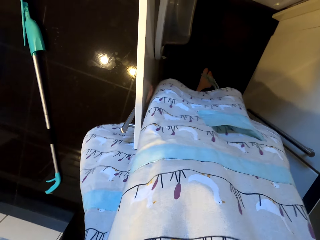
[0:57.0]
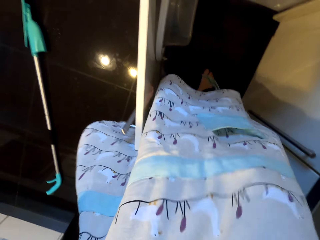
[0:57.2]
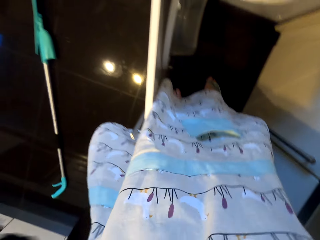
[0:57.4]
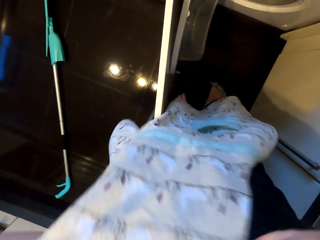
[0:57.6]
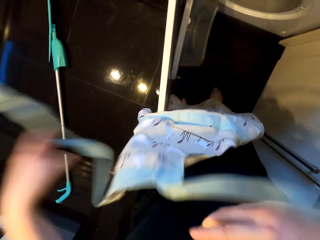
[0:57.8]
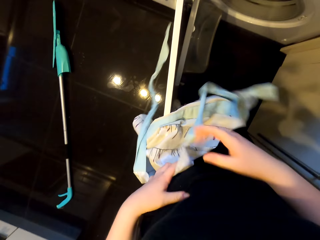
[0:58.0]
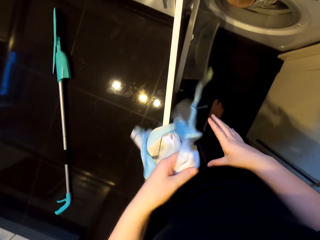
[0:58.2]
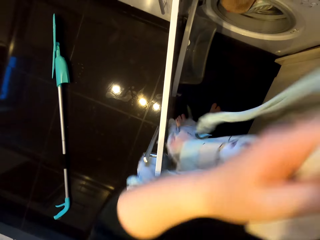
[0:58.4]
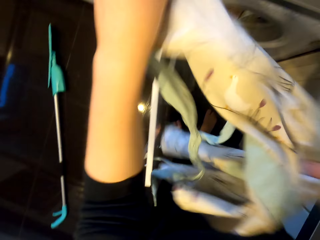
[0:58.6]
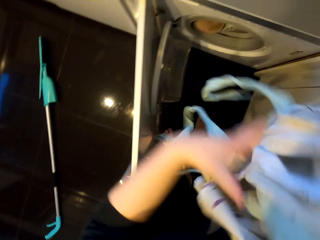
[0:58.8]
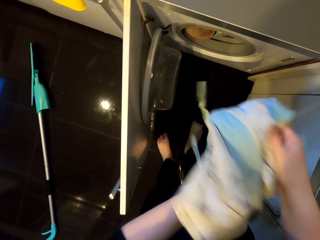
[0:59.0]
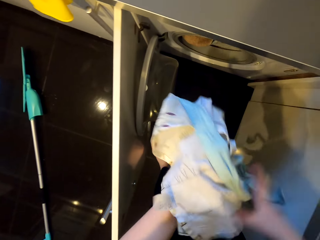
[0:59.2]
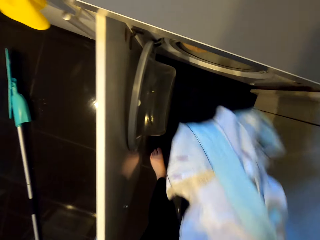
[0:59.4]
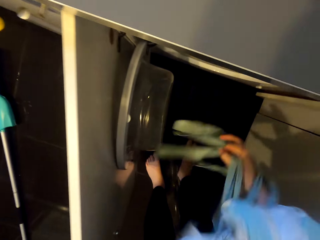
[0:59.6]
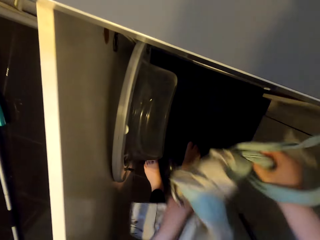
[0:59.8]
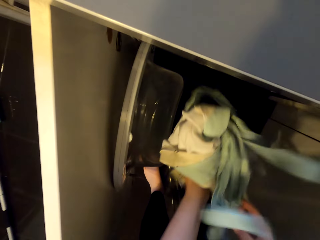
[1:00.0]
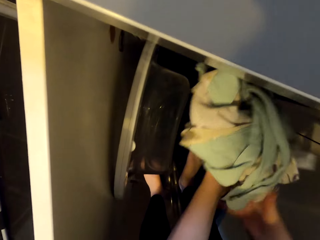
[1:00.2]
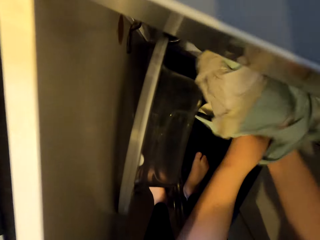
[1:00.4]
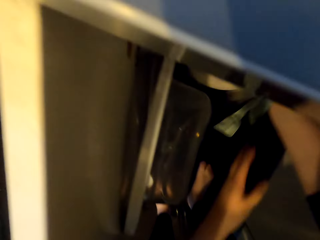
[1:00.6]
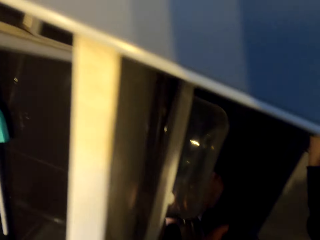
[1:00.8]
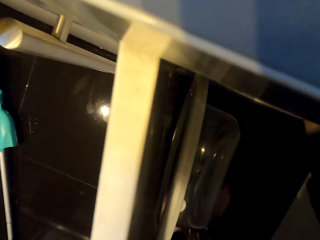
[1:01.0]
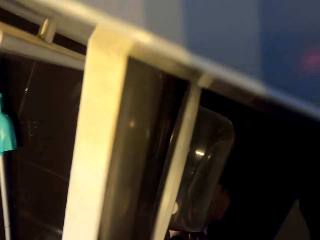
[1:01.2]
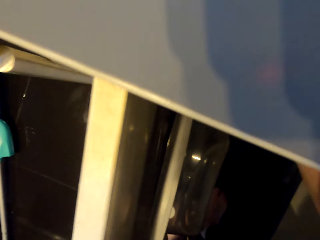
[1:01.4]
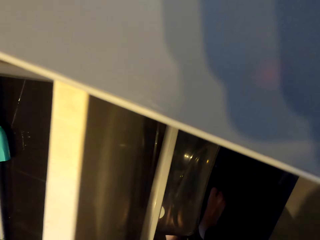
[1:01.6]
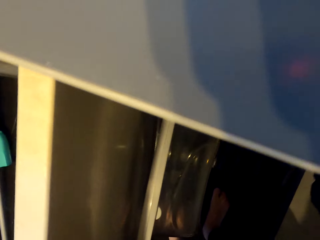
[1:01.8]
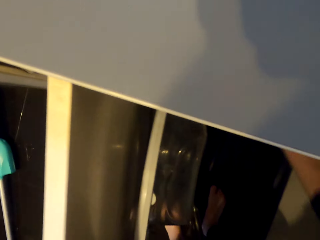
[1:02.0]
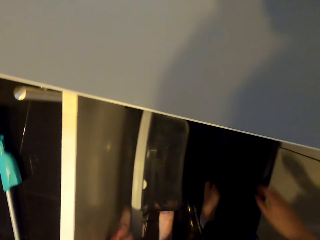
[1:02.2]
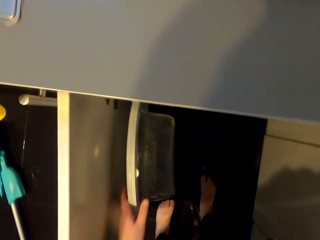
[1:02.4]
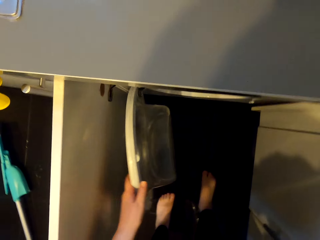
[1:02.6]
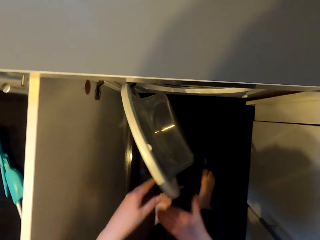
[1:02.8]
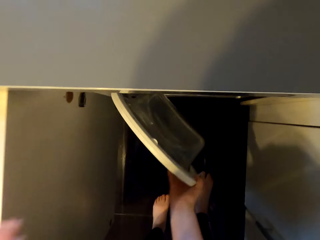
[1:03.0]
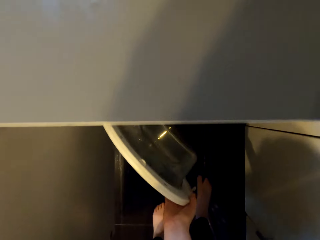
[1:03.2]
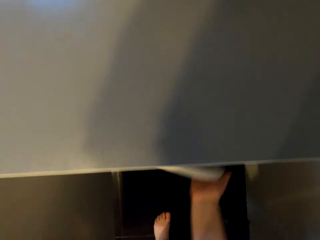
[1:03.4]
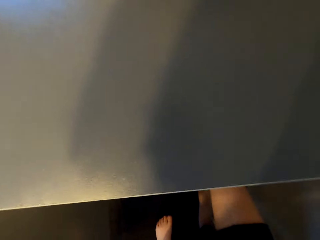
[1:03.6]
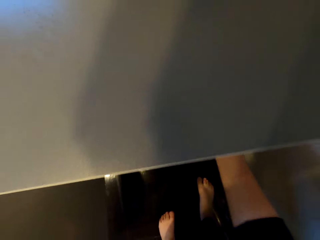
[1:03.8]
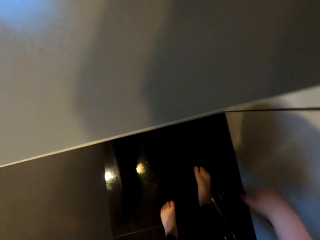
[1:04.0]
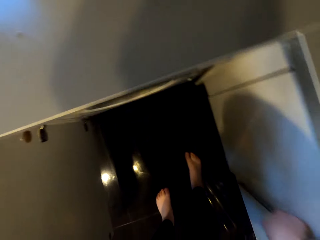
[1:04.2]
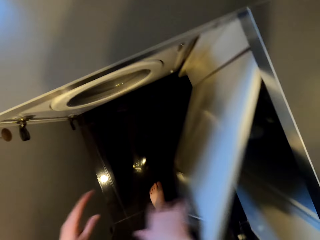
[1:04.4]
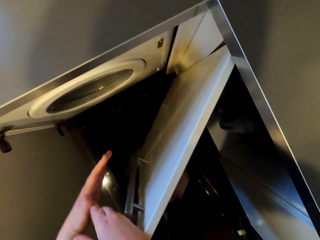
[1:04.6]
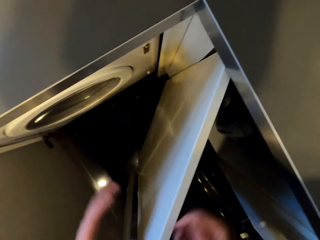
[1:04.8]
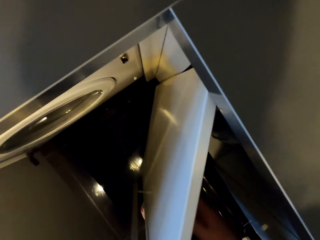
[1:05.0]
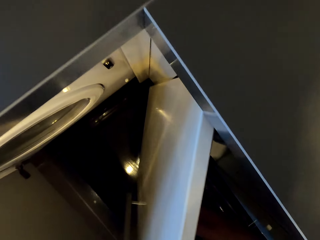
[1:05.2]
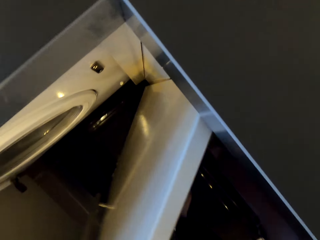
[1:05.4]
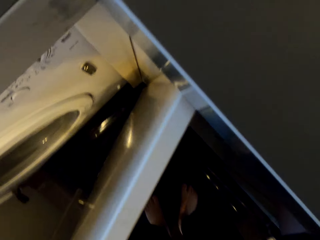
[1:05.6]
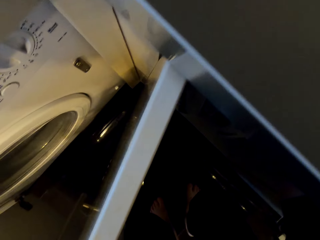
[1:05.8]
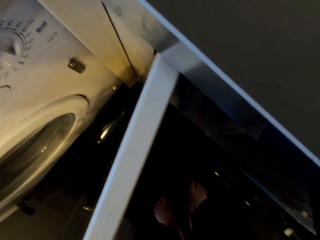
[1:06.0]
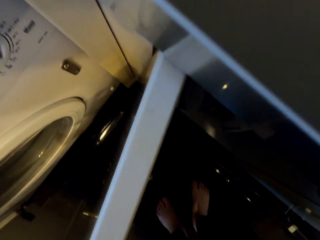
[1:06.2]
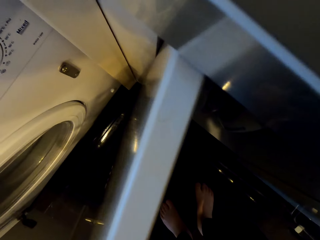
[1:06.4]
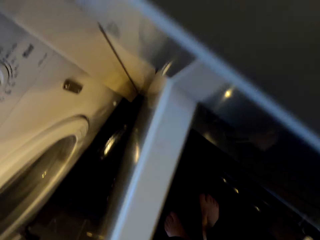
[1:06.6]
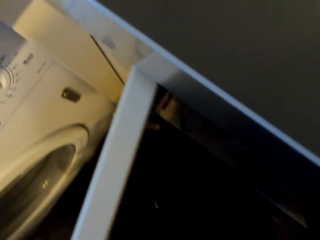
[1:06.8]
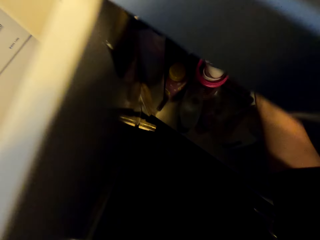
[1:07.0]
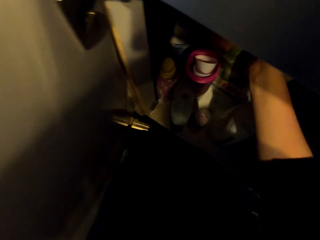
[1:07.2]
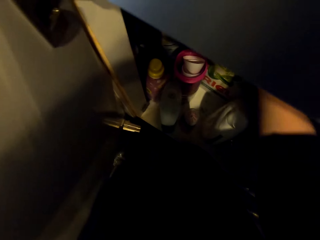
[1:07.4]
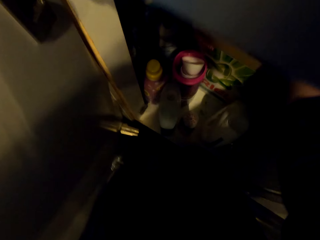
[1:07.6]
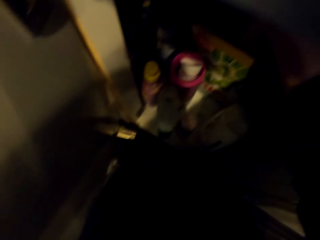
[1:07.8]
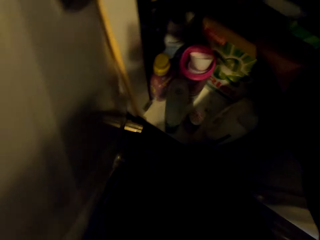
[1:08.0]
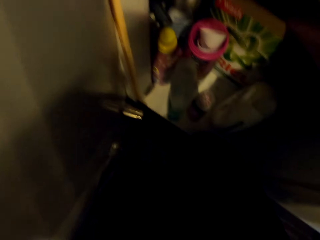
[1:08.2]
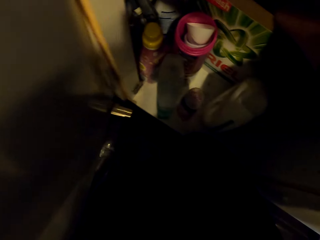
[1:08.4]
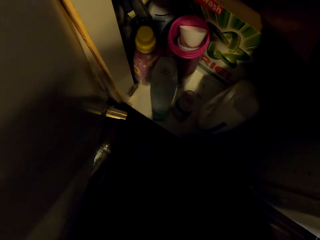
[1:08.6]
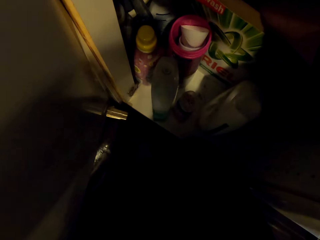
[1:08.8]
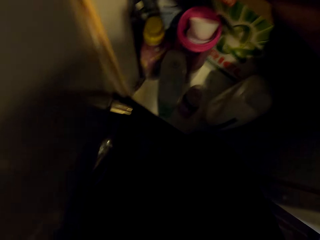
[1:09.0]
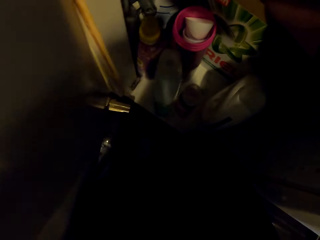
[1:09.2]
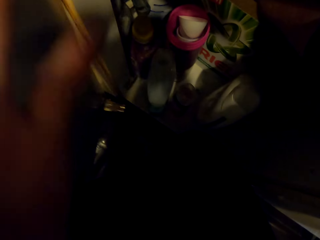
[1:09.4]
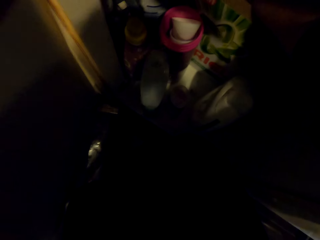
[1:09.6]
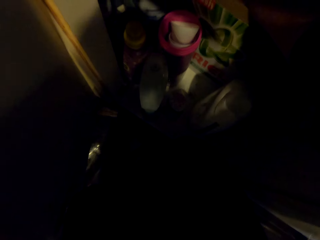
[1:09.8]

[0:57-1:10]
The camera wearer folds her apron. They place the apron in the washing machine. They close the washing machine dish. They open the kitchen cabinet door, look into the cabinet and pick up soap powder.

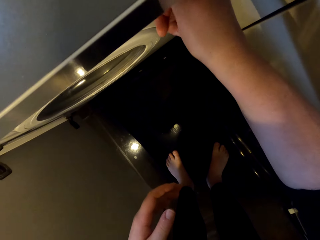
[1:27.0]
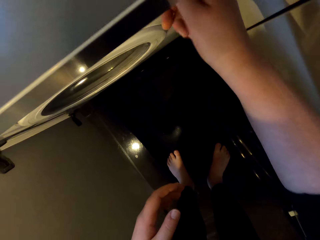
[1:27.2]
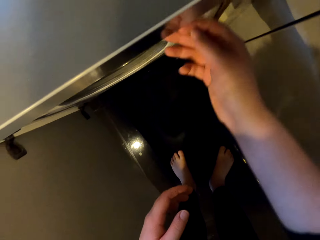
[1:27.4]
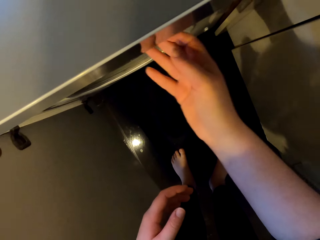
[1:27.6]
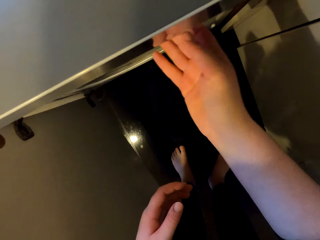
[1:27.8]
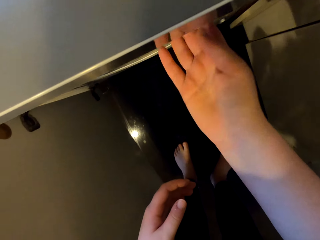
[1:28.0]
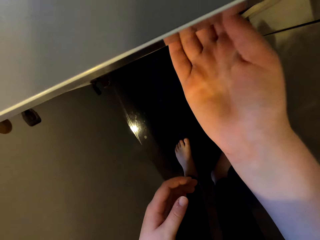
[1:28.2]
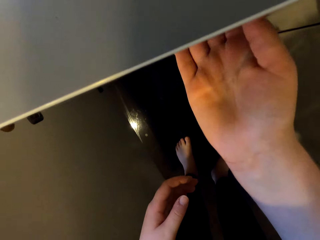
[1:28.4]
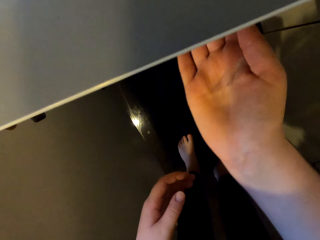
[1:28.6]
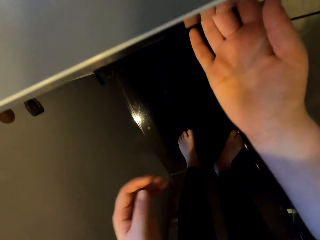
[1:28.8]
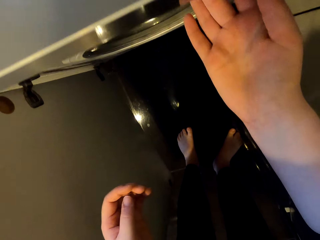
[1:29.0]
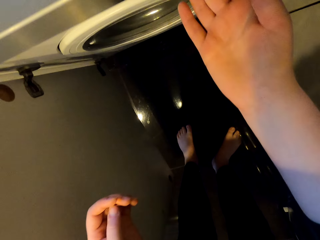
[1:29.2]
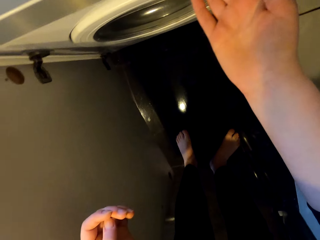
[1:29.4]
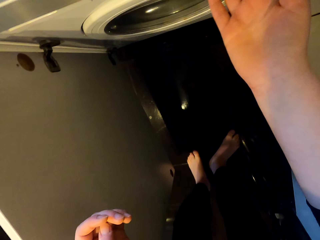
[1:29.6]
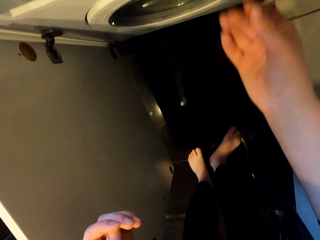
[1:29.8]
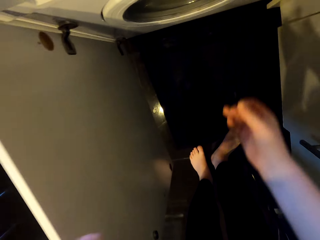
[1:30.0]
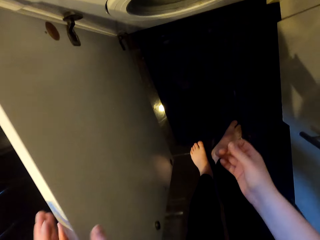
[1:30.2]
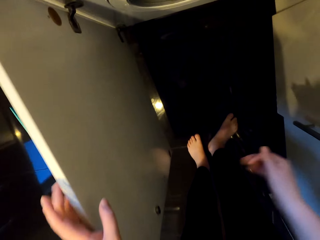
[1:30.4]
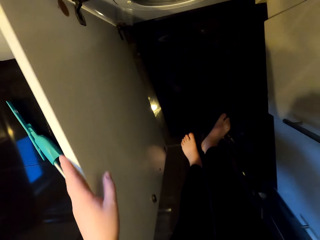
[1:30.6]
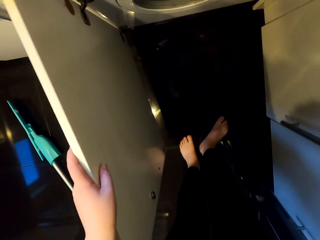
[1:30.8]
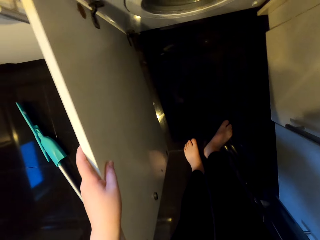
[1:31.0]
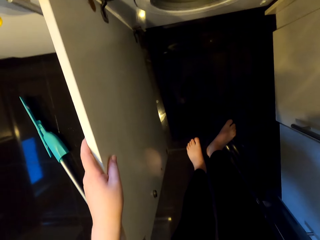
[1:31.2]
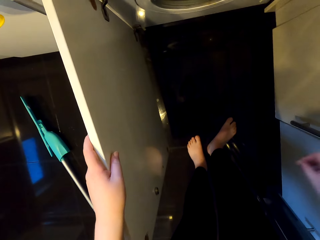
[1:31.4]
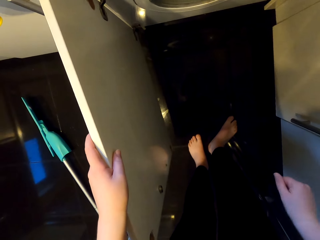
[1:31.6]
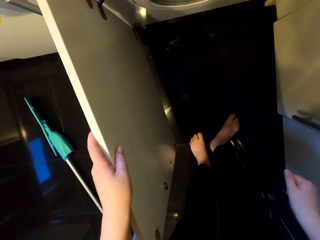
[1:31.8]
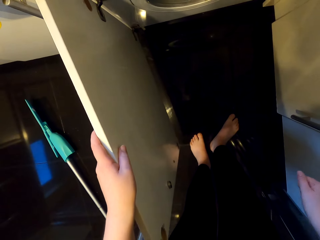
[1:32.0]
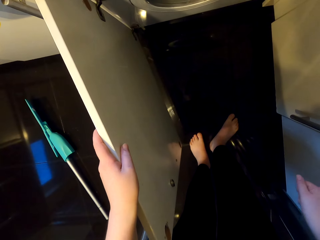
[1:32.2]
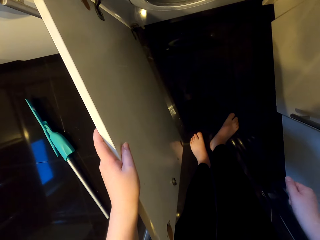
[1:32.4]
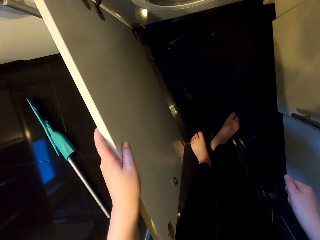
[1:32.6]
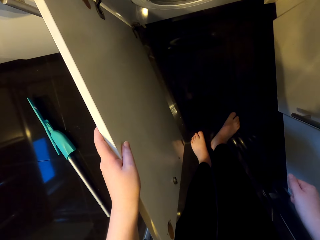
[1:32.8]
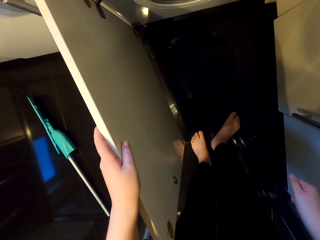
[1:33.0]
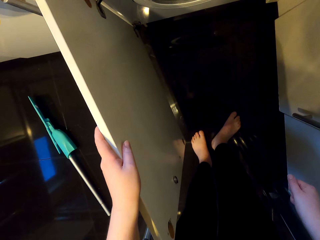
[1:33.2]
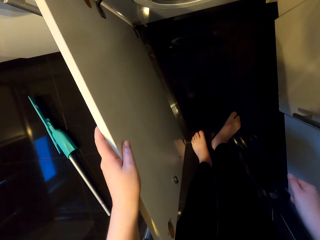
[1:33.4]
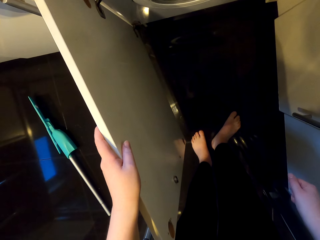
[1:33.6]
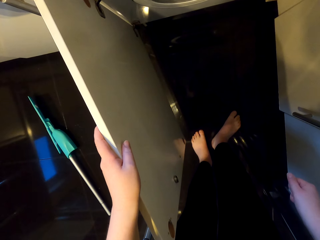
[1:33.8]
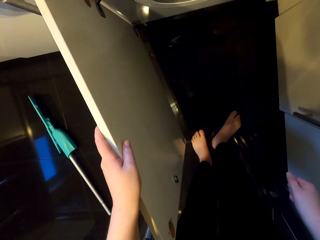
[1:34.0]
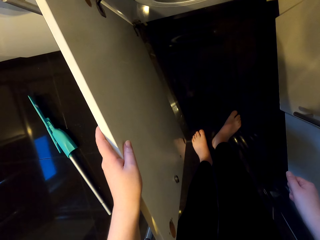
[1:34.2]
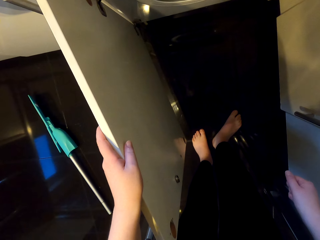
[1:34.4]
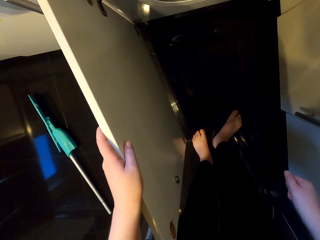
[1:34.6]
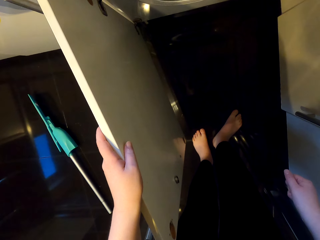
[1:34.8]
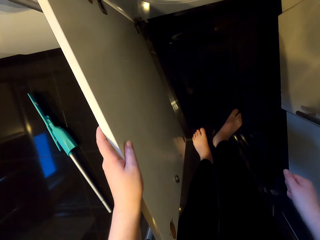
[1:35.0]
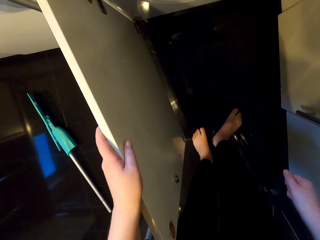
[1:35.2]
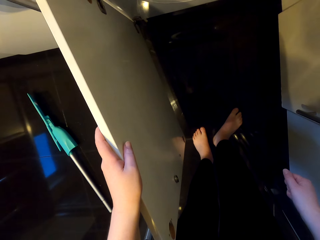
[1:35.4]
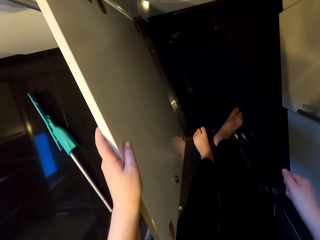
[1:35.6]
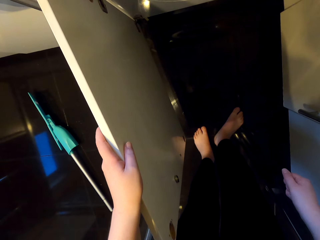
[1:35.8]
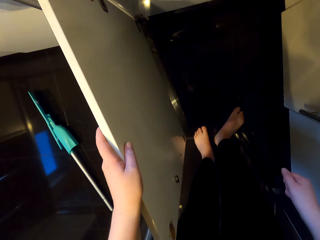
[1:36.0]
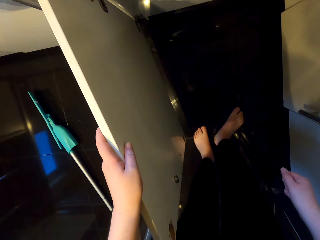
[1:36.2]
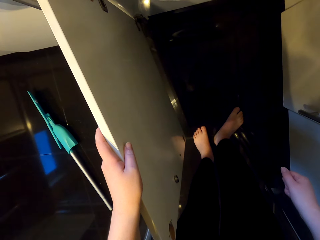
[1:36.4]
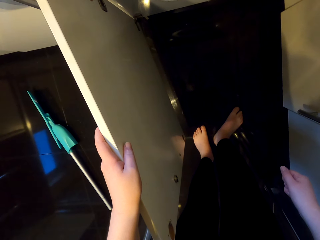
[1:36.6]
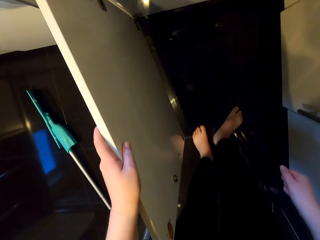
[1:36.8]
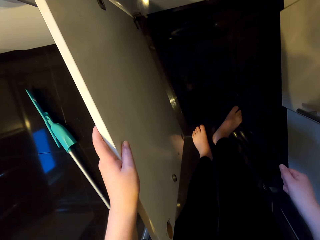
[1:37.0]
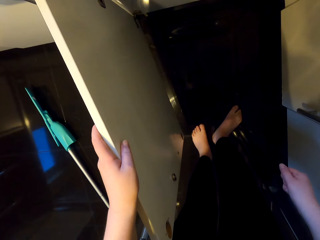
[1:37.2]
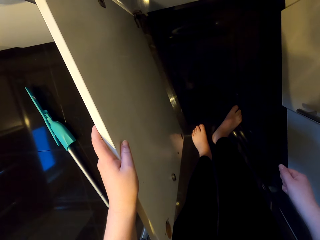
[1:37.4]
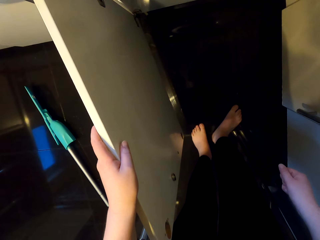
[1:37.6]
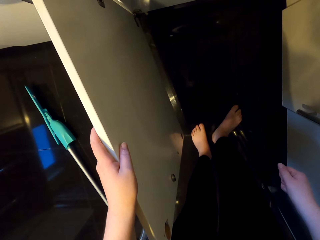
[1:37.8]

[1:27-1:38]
The camera wearer turns the washing machine on. They knock the cabinet door. They look around the washing machine.
